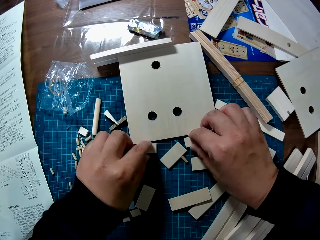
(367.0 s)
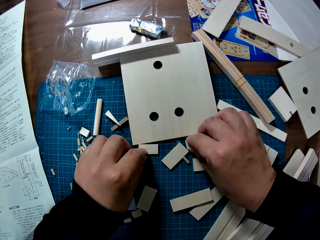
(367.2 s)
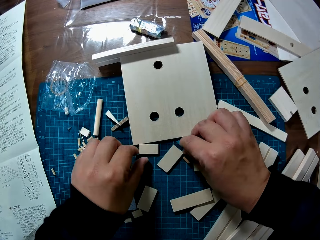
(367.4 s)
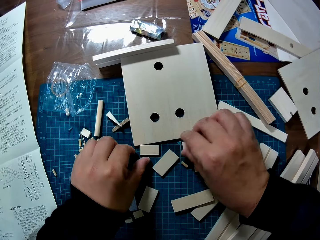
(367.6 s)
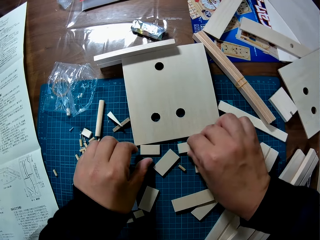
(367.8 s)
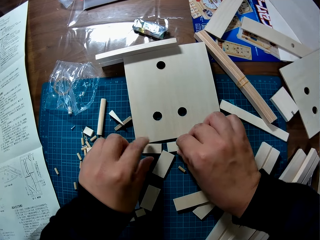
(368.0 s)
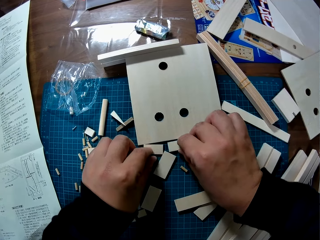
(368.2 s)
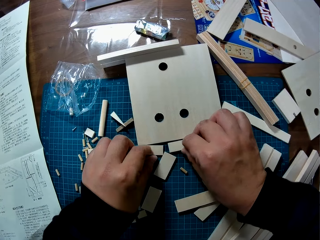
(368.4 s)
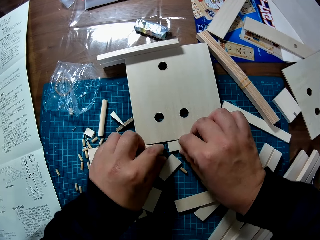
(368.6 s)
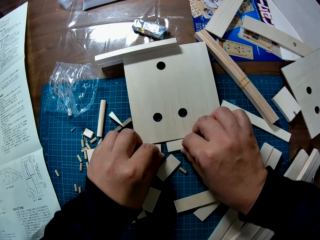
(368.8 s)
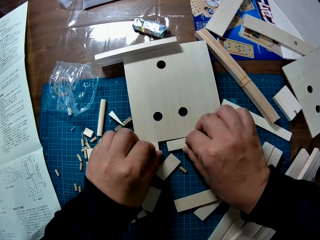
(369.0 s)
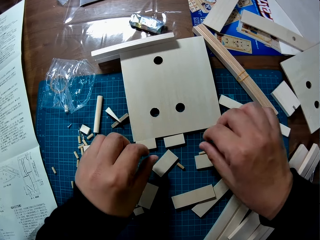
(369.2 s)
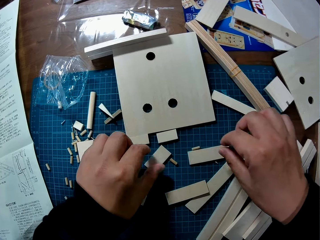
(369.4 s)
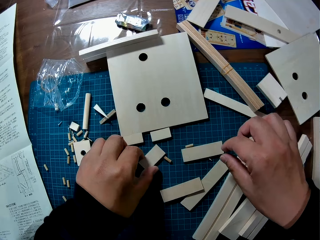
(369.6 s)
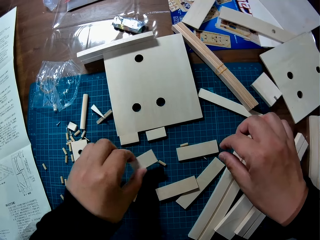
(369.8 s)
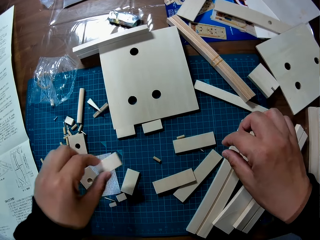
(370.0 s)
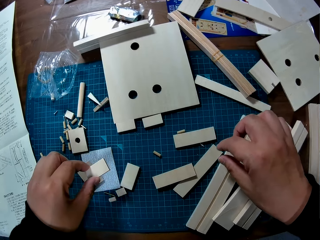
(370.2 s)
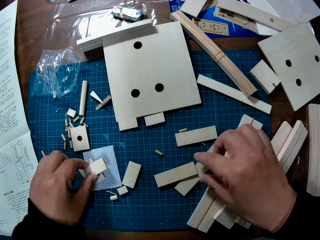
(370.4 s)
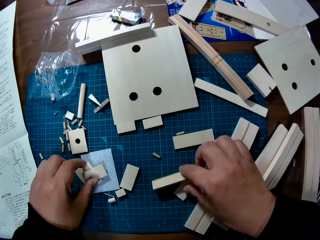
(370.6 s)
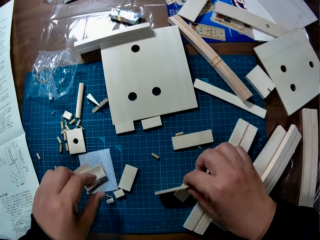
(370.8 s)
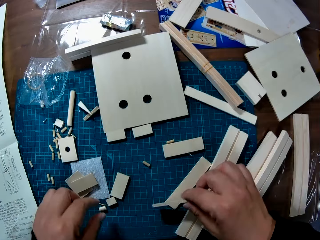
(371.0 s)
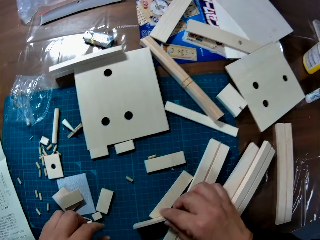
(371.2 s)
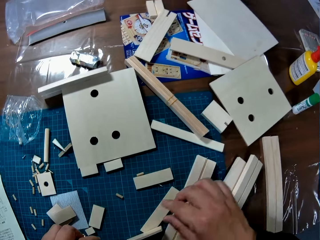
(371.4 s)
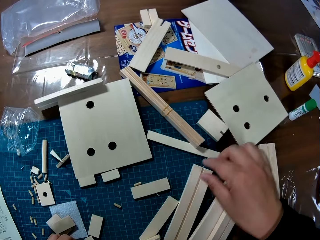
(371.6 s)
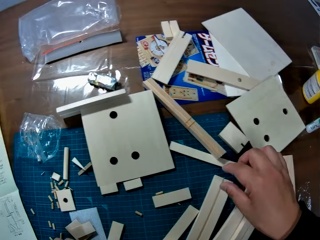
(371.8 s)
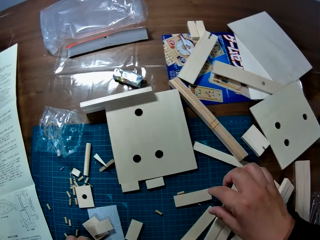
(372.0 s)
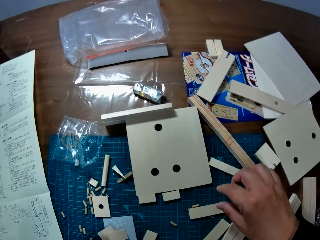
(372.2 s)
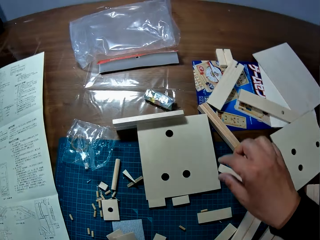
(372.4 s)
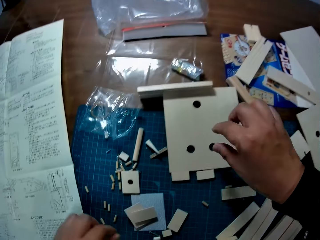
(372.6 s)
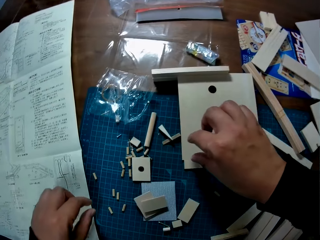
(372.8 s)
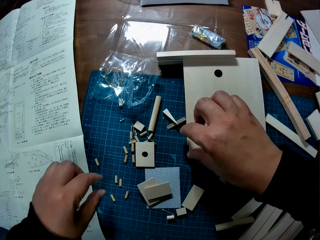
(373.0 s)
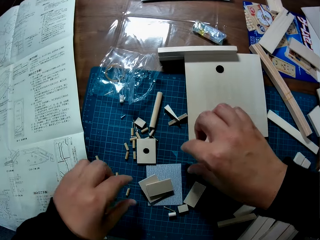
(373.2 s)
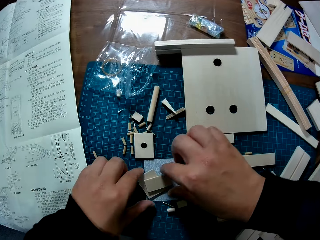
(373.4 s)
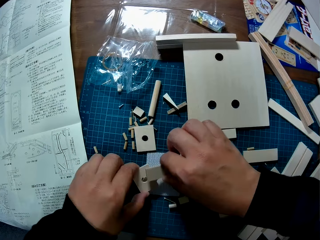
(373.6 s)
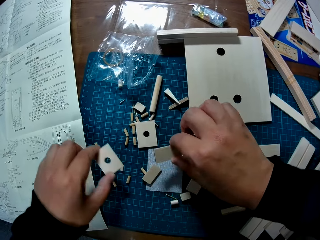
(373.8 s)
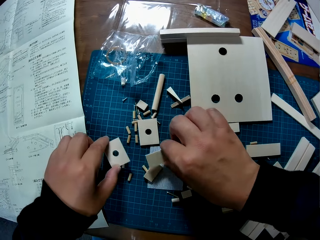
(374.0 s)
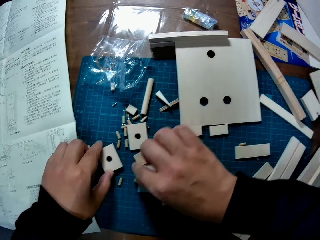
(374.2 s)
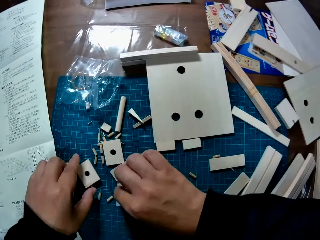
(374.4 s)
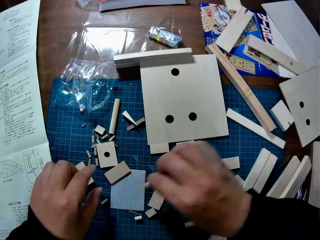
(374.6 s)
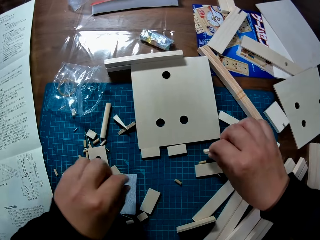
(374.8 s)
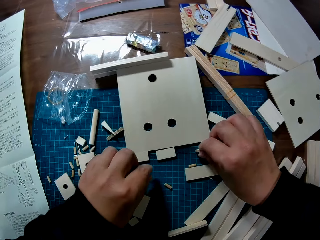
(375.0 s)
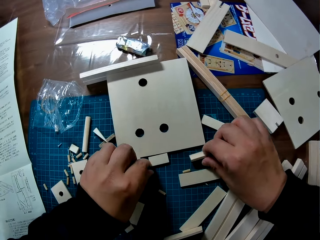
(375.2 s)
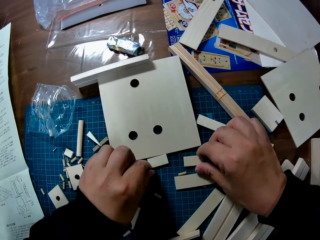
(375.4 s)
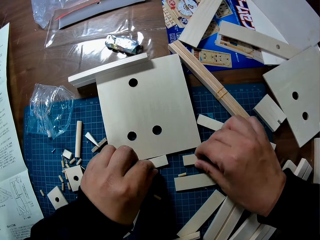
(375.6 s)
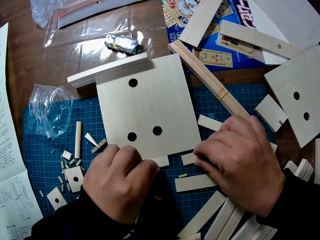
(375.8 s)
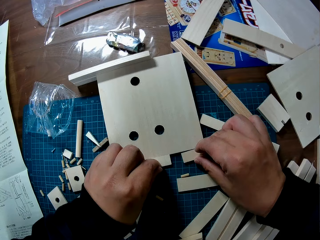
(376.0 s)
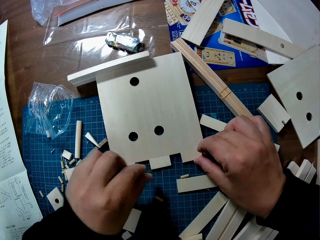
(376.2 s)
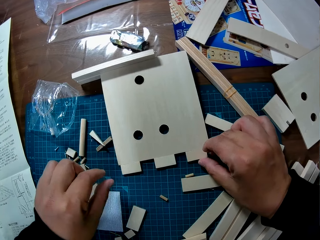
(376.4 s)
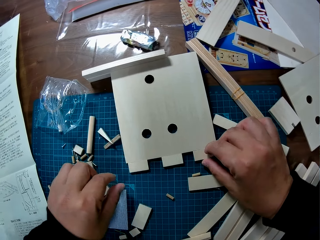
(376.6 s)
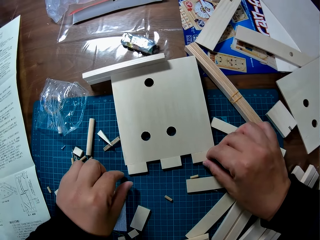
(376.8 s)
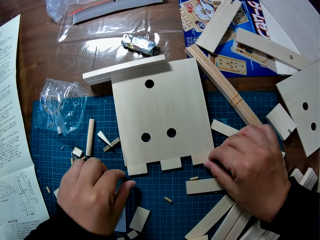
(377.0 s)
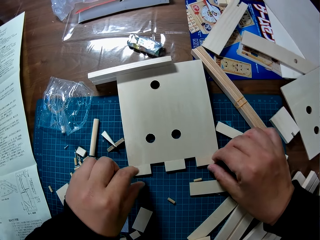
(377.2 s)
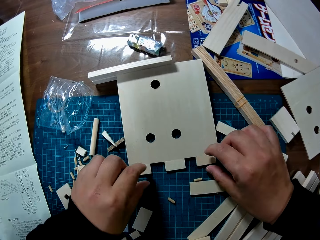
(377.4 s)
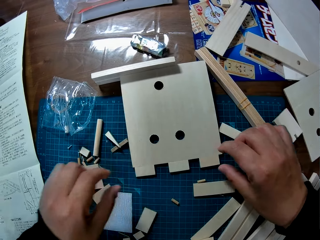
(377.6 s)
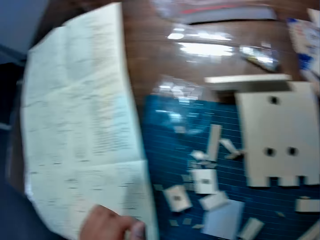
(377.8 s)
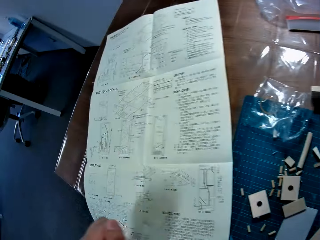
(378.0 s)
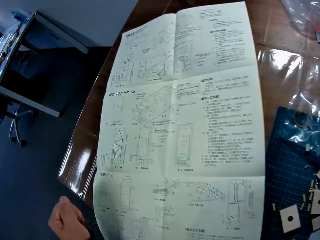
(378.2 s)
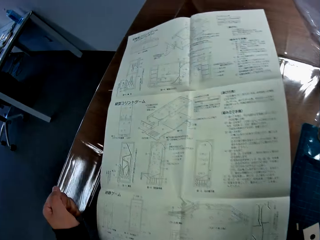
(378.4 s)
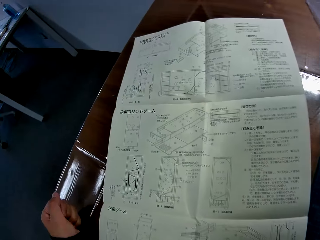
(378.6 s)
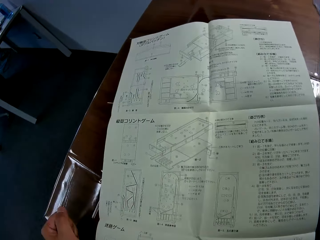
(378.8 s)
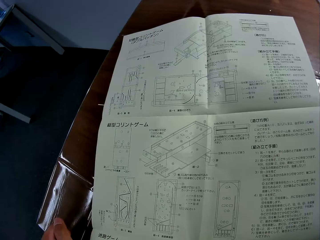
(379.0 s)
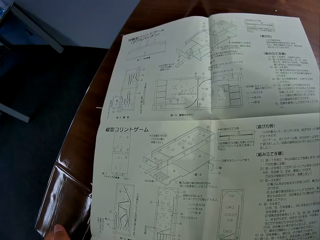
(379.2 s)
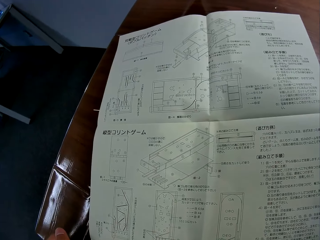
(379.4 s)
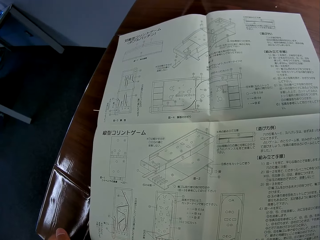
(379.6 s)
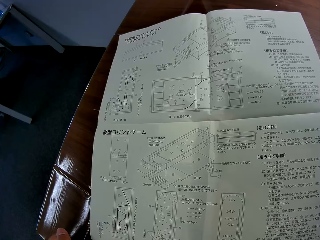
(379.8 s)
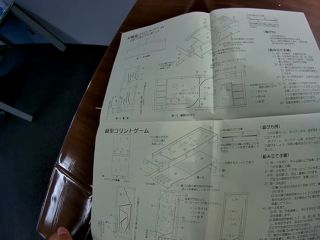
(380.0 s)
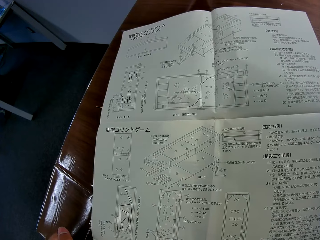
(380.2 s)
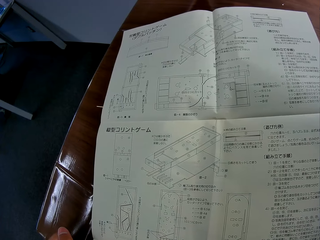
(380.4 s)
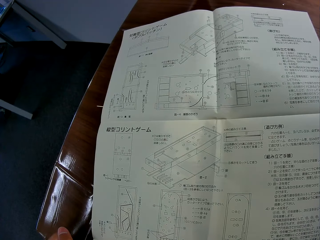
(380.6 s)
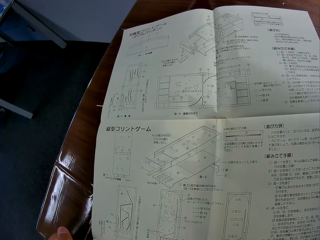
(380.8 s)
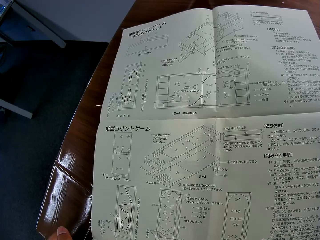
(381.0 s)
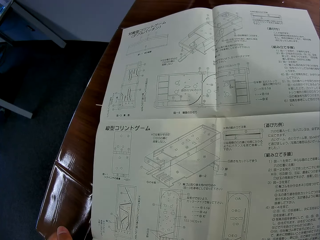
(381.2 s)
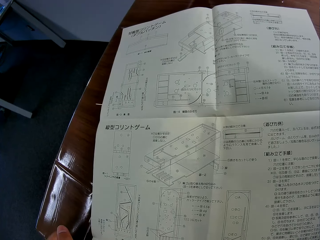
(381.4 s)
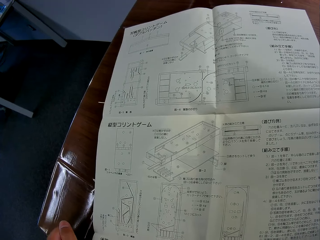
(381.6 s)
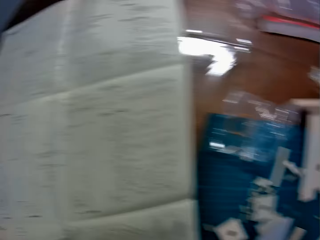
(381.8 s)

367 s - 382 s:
The camera wearer places the wood piece on a cutting mat. They arrange pieces of wood on the table. They move a wood piece on the cutting mat. They pick a wood piece from the cutting mat and place the wood piece on a piece of paper. They pick the wood pieces and place the wood pieces on the cutting mat. They pick a wood piece from the cutting mat and place the wood pieces on the cutting mat. They move the wood pieces on the cutting mat. They turn to the modelling manual or blueprint paper. They stare at the blueprint paper on the table.

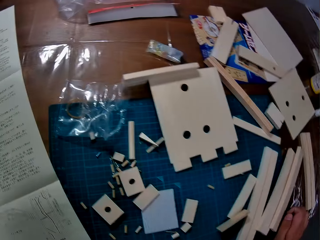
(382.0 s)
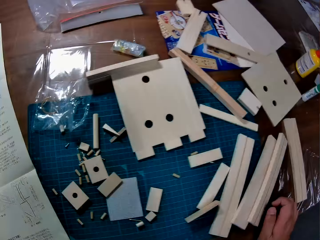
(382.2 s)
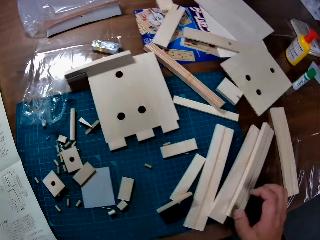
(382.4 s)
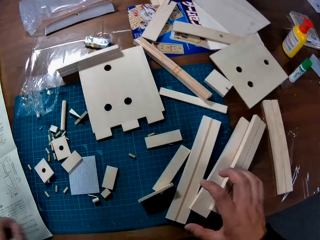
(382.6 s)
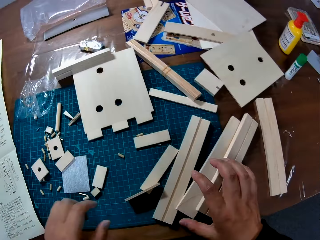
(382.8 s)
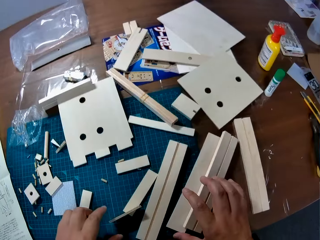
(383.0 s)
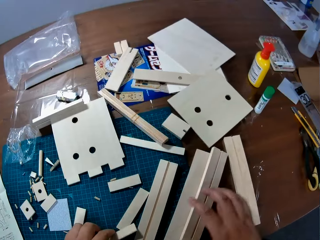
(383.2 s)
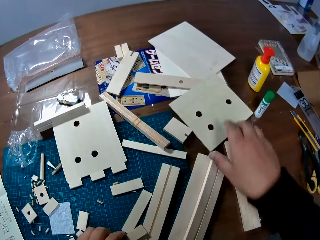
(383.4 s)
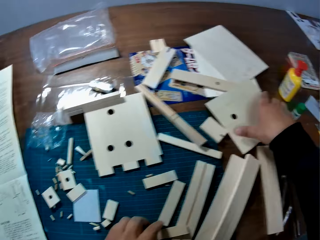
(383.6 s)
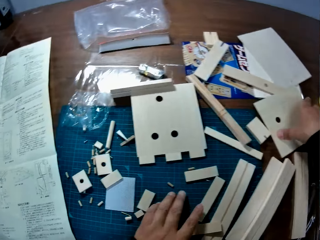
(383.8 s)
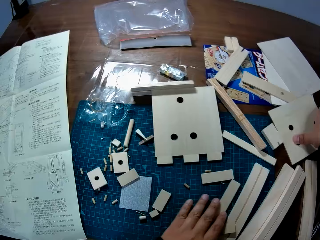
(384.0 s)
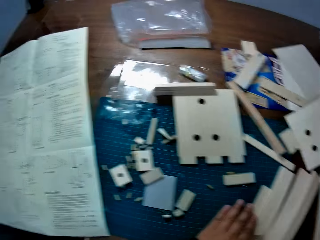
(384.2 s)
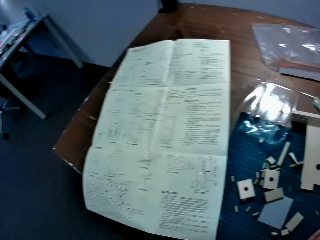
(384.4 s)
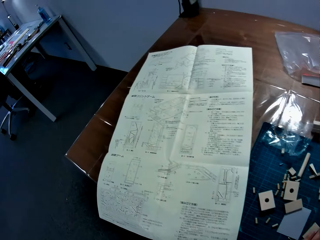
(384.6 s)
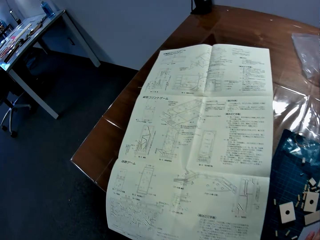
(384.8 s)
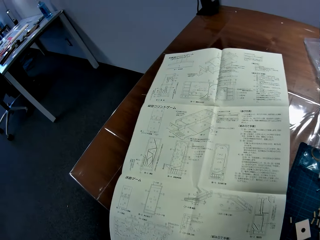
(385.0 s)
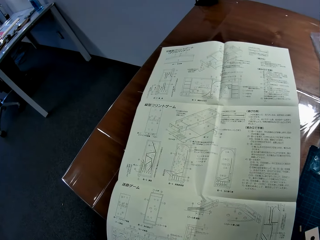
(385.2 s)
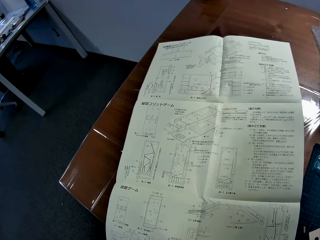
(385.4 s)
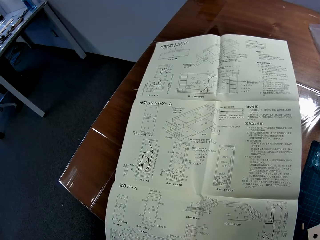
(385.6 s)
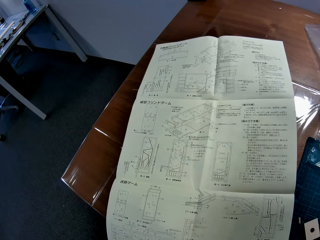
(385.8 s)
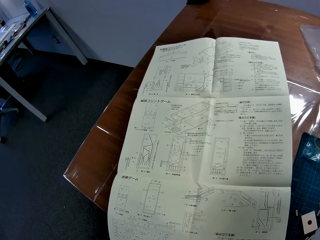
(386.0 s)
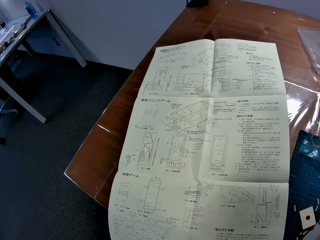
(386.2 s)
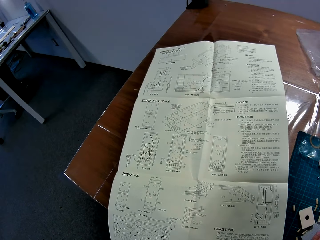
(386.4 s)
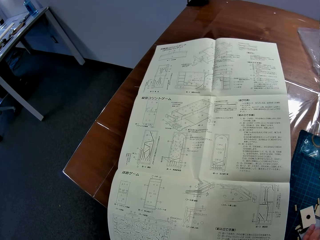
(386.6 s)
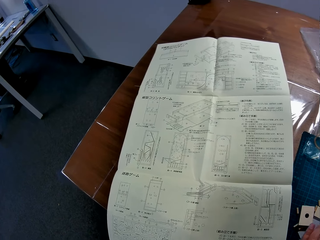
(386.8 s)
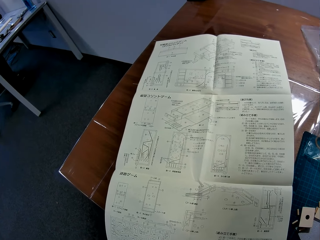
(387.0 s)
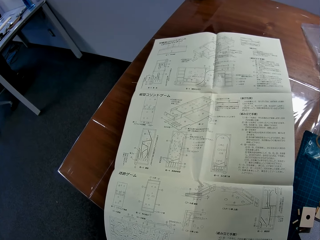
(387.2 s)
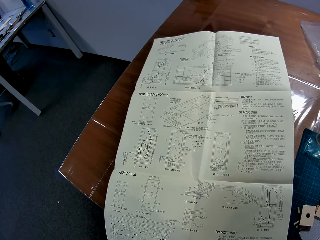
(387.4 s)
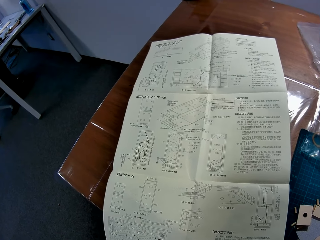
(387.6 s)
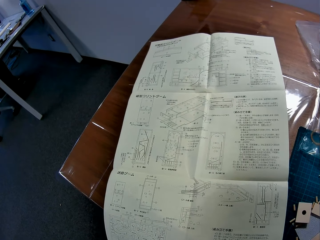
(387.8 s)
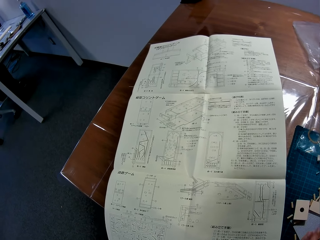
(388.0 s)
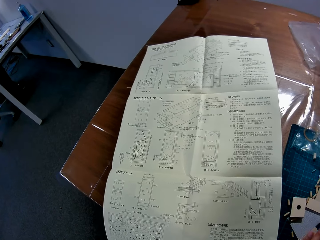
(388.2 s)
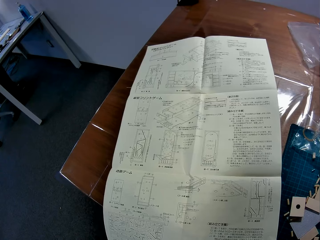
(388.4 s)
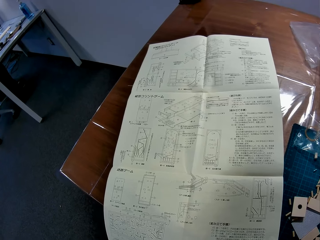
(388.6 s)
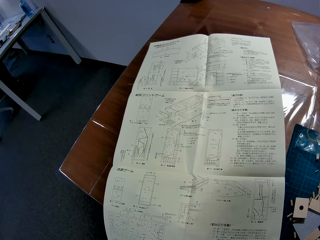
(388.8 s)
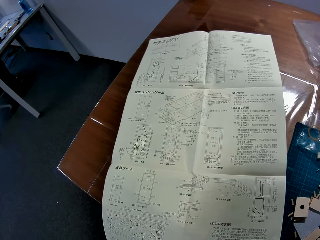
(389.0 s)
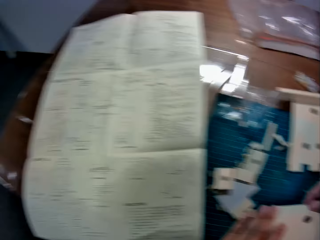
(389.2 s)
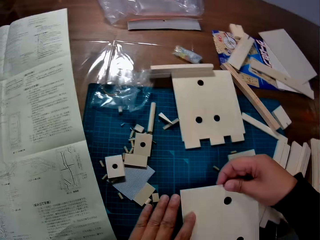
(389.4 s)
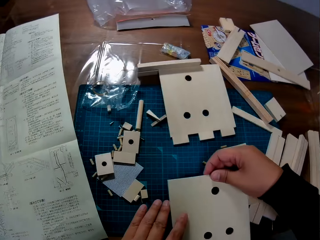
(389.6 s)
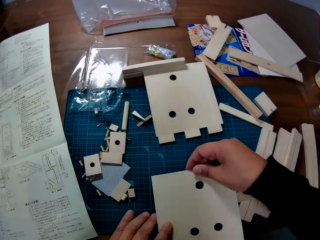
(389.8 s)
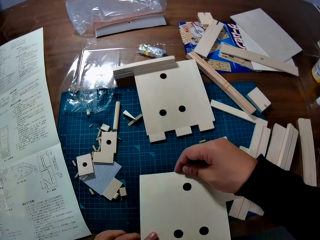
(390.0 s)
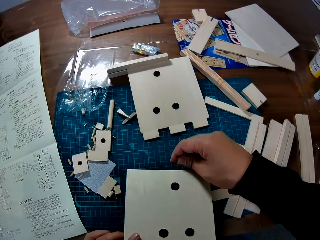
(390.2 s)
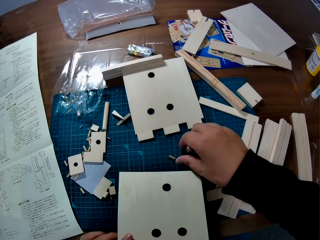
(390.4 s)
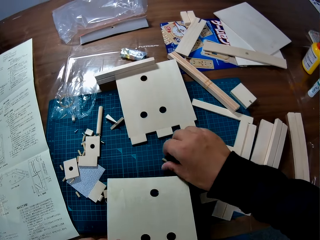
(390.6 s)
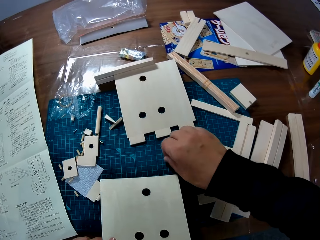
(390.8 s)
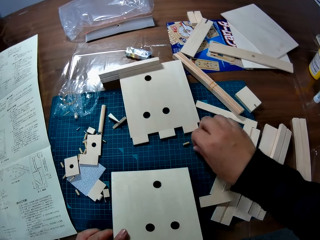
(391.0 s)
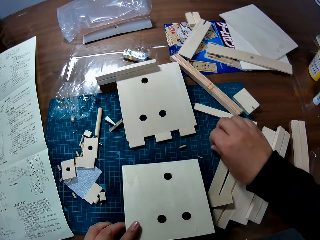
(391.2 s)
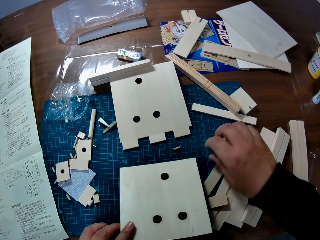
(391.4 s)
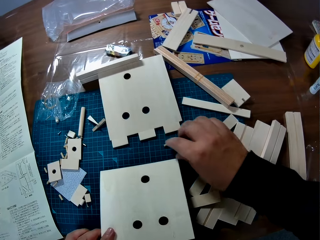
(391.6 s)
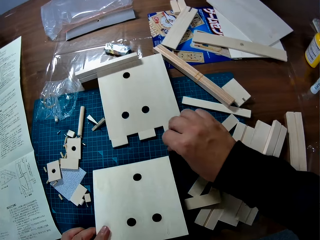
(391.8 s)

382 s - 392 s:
The camera wearer moves a piece of wood on the table with his left hand. He picks up a wooden slab from the table with his right hand. He turns to the modelling manual or blueprint paper. He stares at the blueprint paper on the table. He places the wood piece on a cutting mat. He holds the wooden slab with his left hand. He moves a piece of wood on the table with his right hand. He moves a wood pin on the cutting mat.
